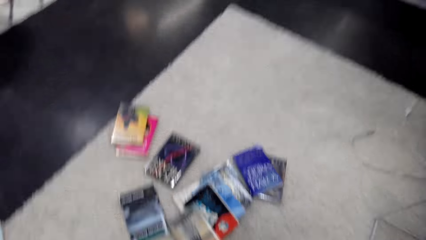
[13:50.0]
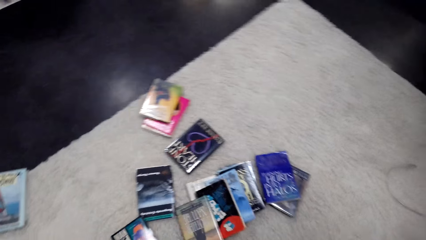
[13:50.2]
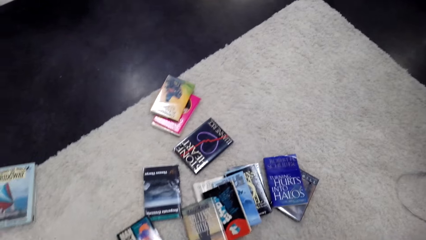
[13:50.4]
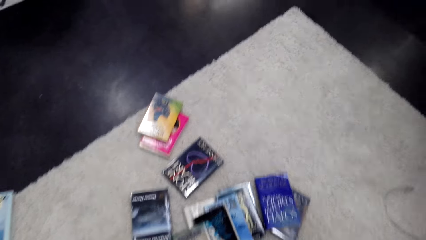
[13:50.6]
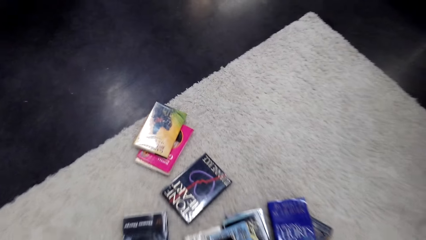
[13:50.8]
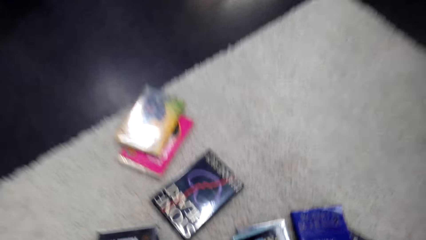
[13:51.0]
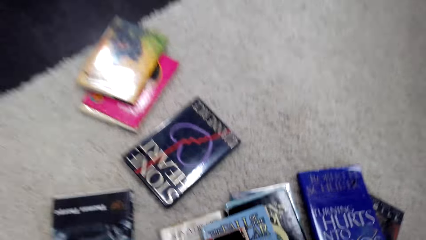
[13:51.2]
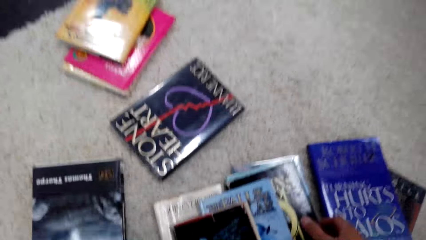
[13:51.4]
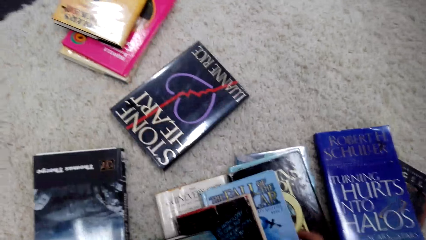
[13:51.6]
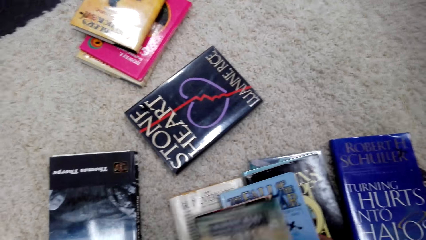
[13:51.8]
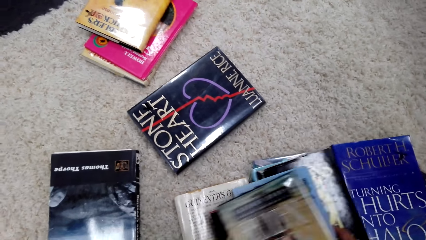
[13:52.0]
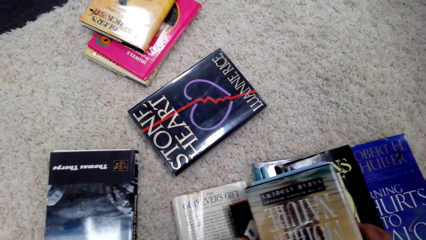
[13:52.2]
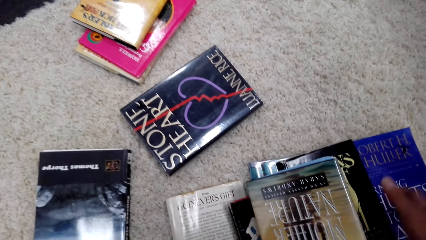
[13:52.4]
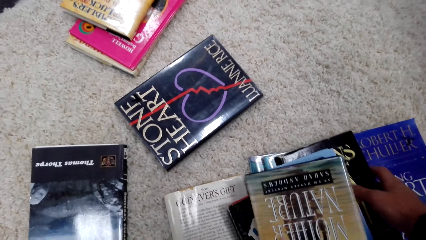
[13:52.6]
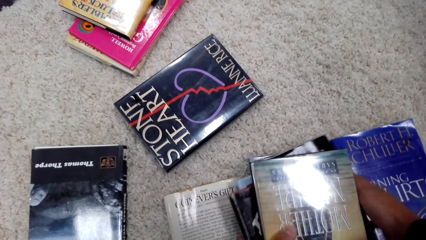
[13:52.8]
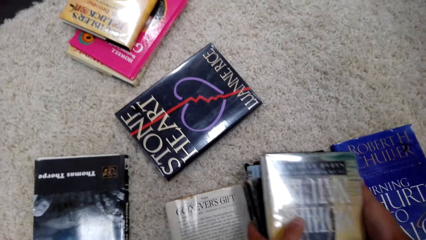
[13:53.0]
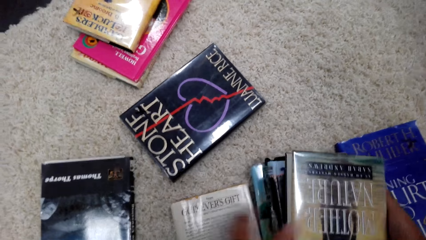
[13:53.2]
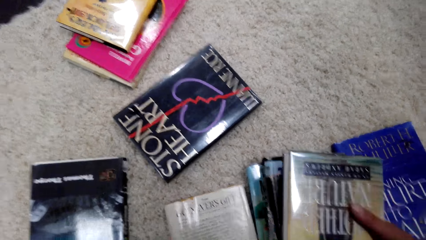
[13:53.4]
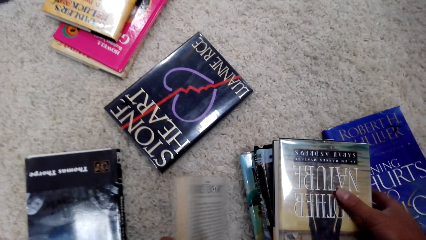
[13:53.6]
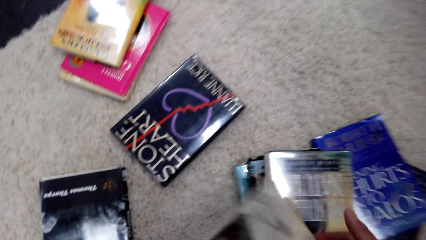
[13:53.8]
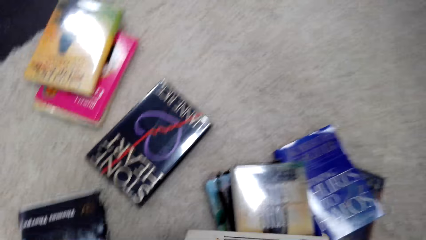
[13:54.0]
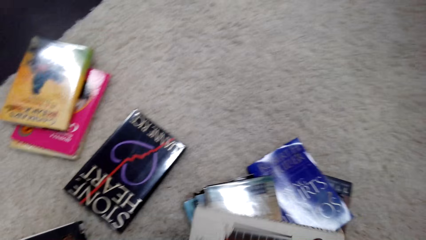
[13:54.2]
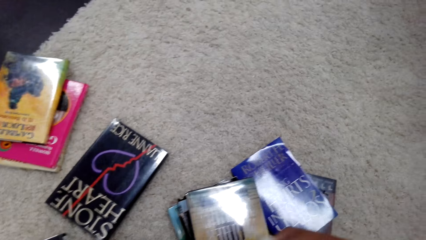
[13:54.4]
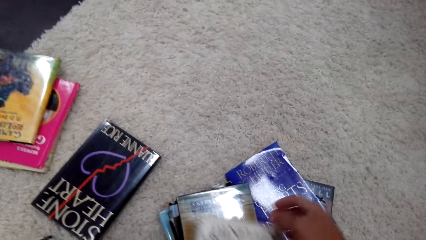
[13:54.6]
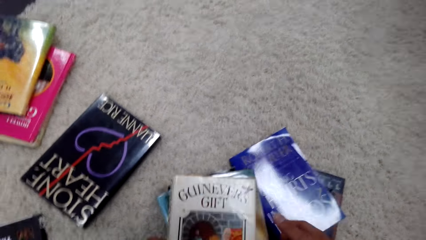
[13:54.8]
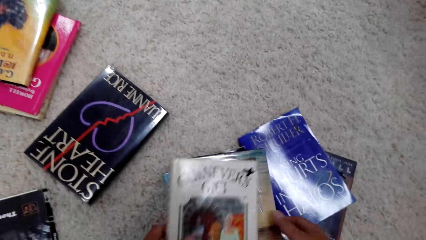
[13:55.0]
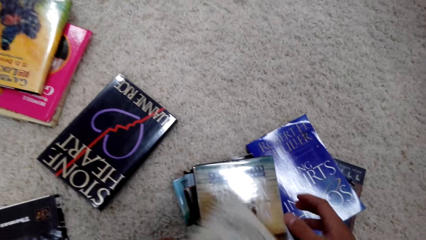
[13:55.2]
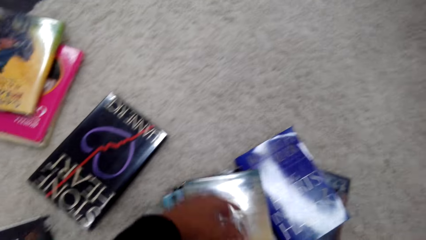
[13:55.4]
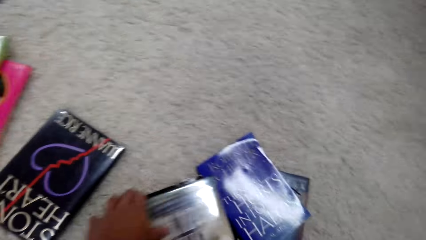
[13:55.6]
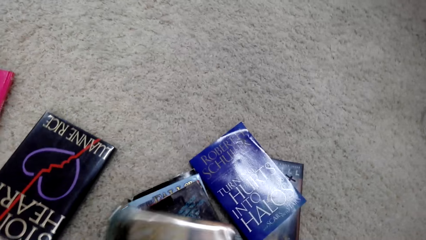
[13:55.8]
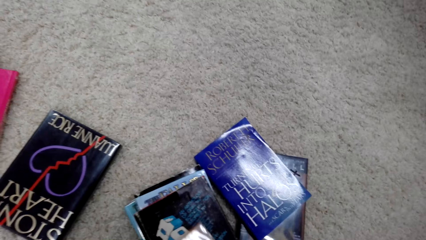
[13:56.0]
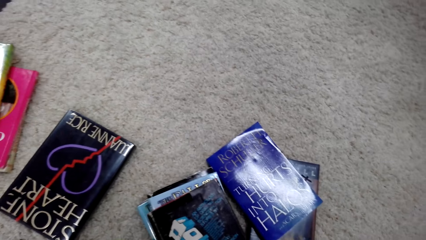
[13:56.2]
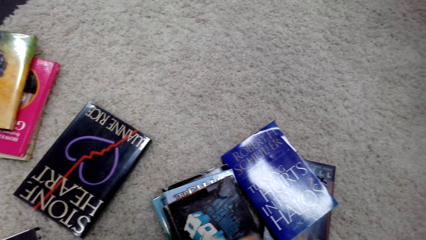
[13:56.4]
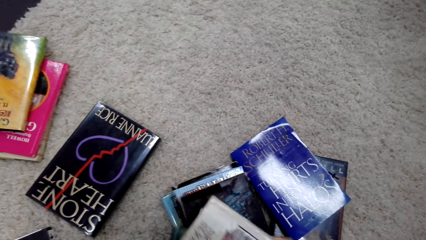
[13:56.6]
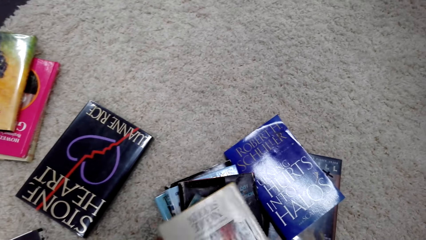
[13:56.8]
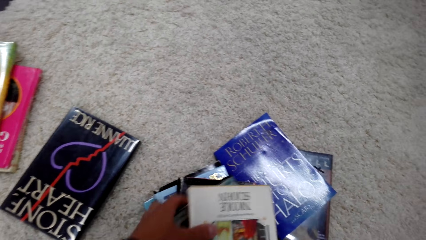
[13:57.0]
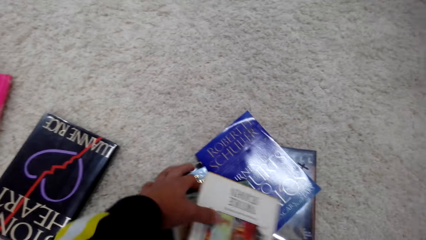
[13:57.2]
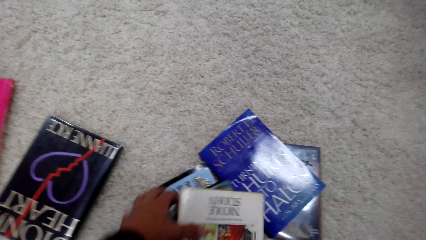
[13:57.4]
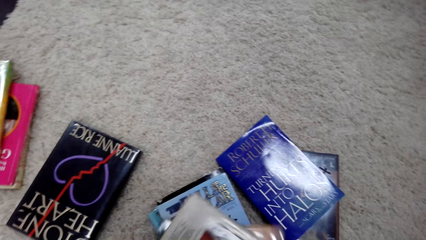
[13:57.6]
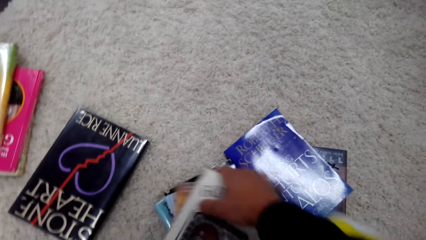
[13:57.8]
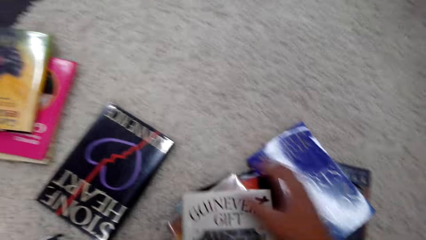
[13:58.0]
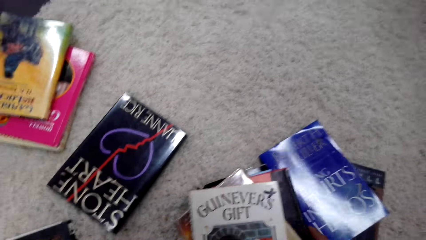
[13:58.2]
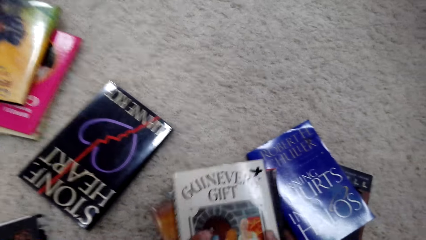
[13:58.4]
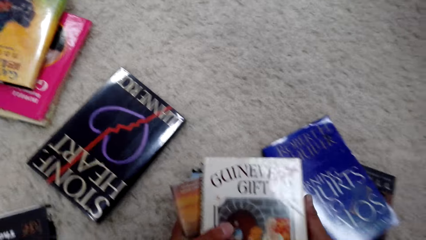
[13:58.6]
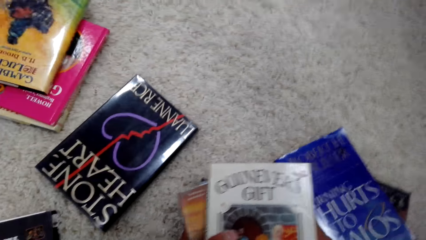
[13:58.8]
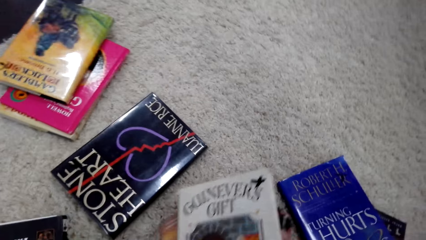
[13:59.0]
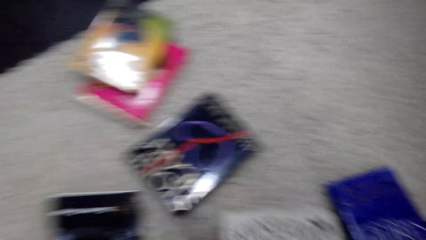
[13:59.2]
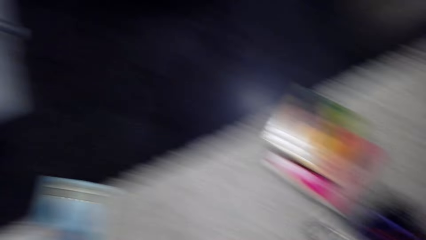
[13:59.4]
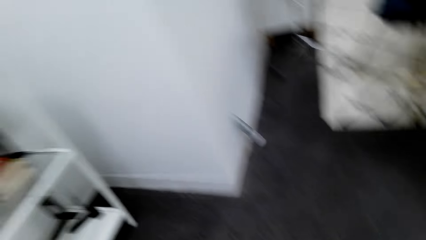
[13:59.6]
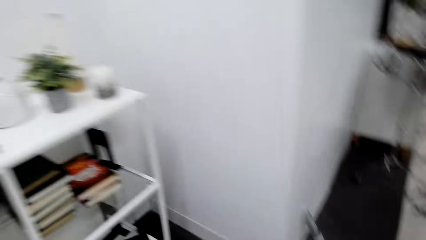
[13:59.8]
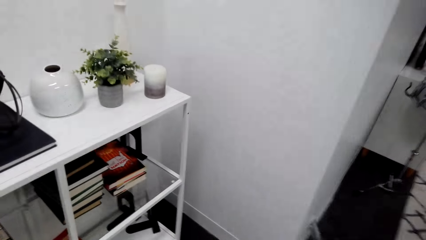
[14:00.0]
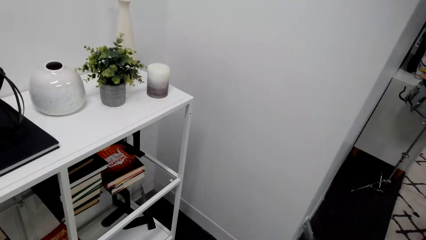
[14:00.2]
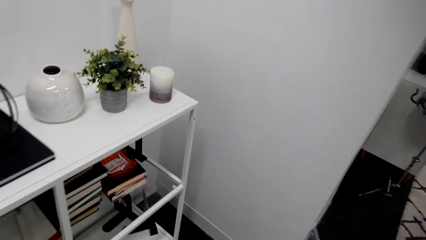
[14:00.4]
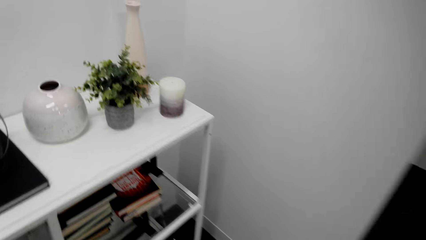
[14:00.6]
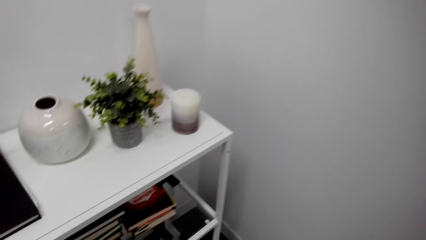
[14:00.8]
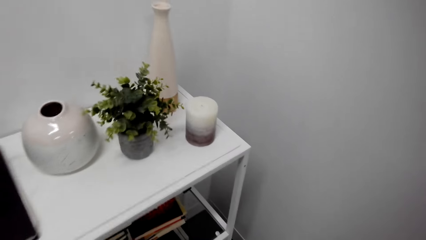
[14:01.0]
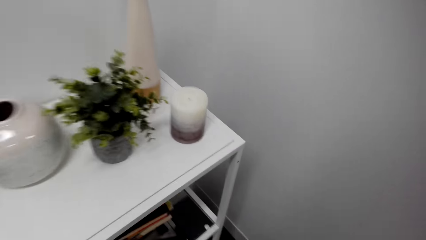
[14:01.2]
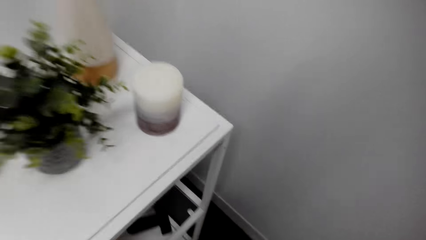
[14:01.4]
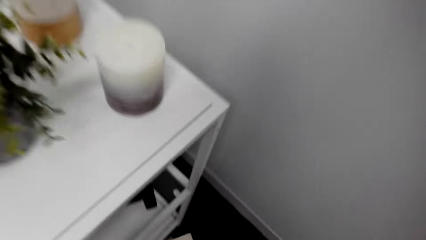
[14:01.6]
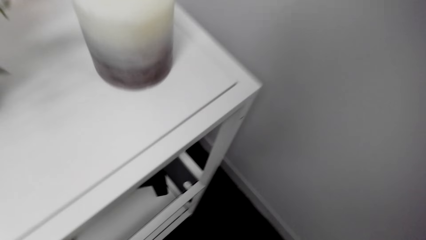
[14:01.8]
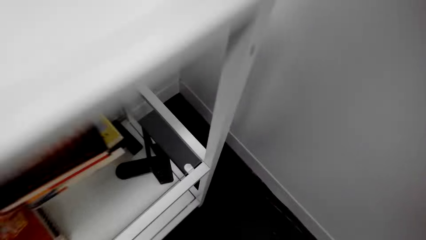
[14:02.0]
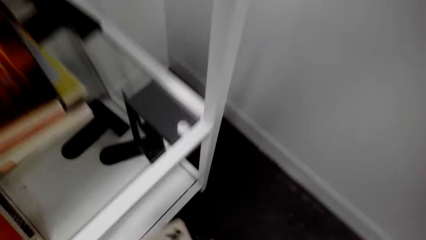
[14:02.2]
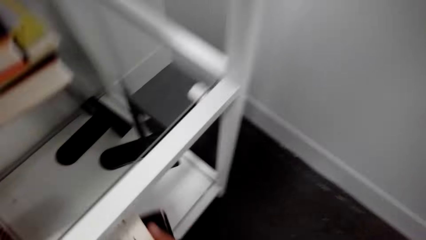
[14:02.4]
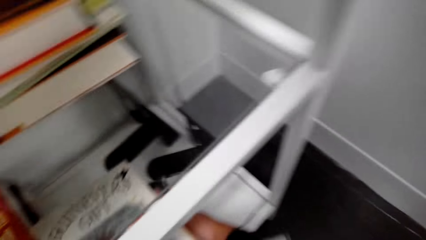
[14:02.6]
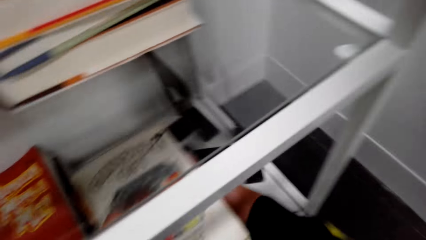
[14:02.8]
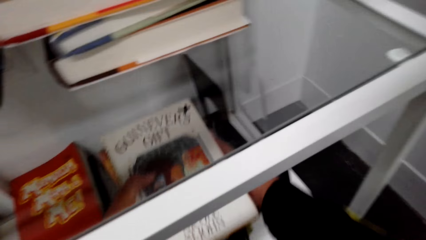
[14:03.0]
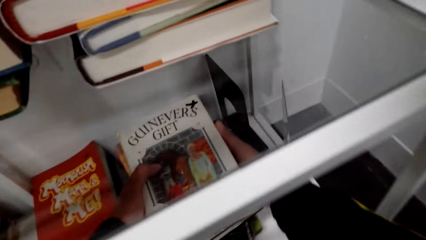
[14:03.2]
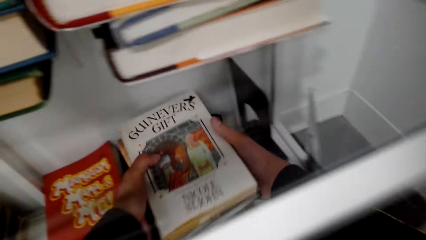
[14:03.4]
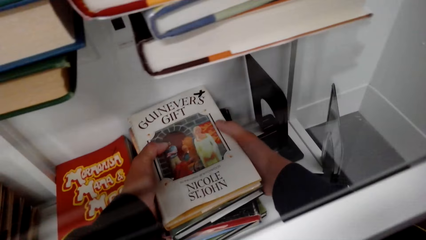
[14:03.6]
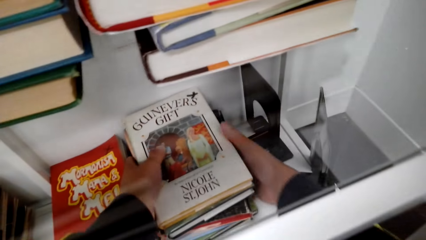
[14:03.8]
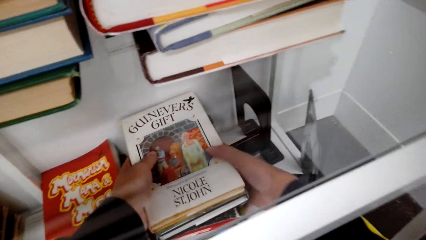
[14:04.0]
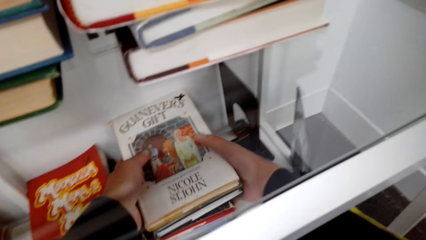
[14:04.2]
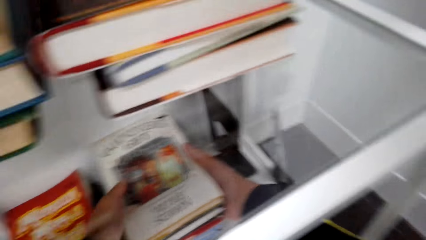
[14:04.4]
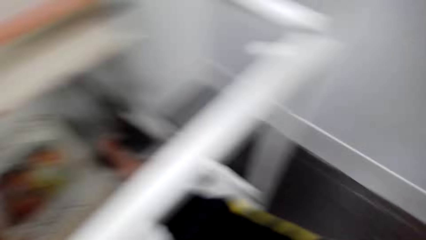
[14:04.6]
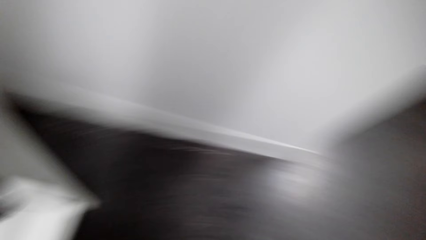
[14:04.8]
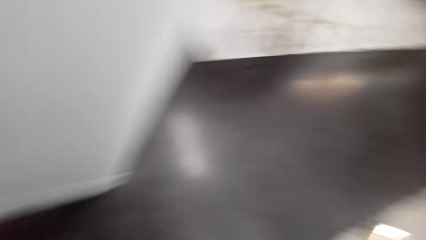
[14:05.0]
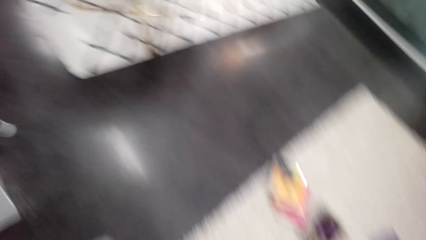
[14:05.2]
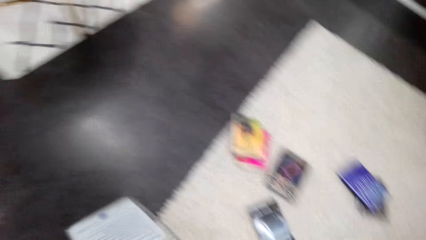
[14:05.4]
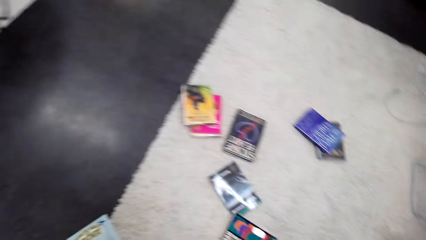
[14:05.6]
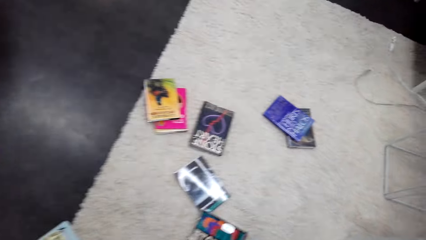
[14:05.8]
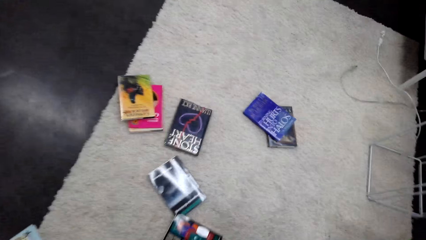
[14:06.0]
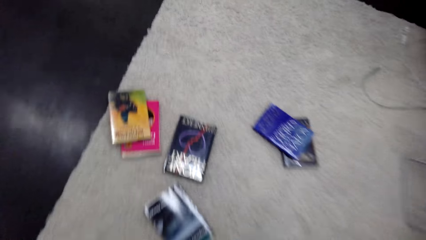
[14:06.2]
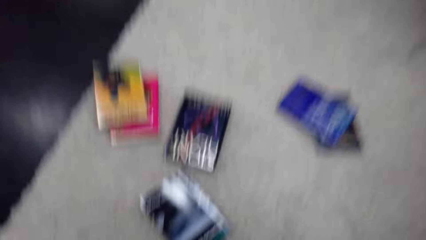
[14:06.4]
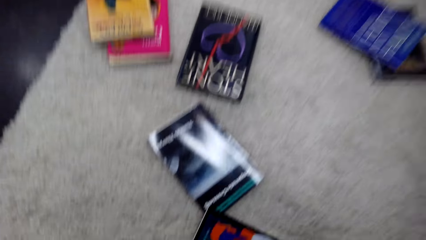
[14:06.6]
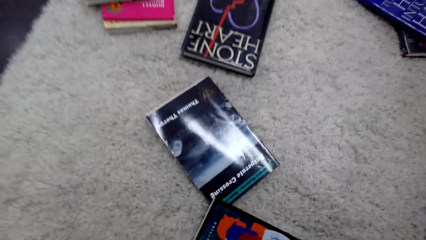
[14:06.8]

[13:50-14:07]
The camera wearer moves around. They pick the books from the floor. They sort the books on the floor. They pick books. They arrange books on a bookshelf.
